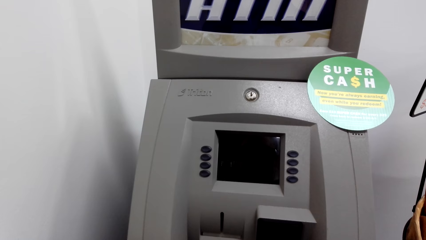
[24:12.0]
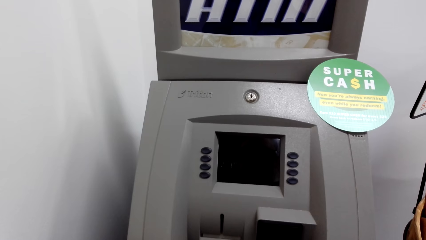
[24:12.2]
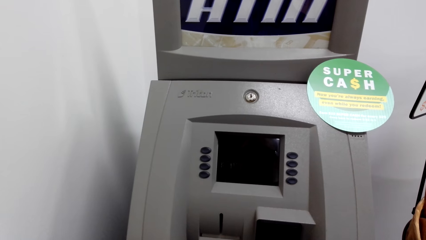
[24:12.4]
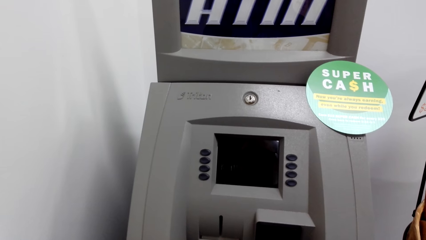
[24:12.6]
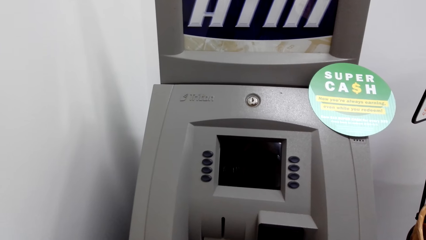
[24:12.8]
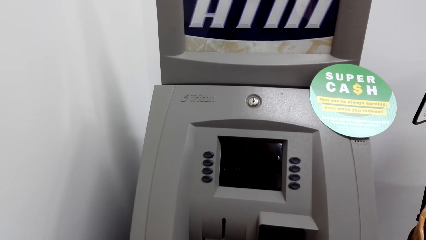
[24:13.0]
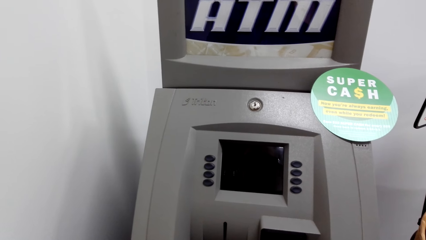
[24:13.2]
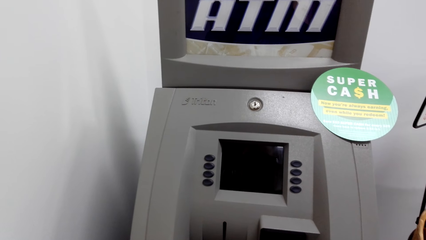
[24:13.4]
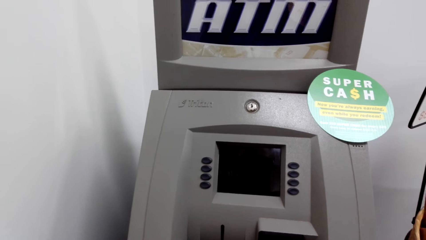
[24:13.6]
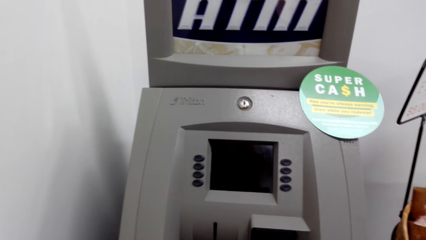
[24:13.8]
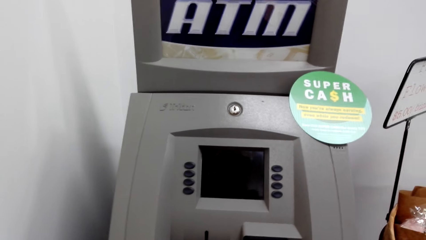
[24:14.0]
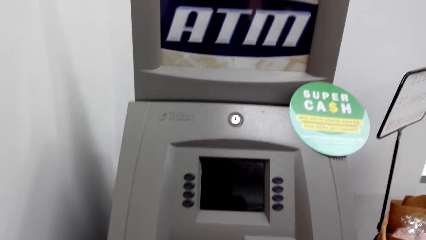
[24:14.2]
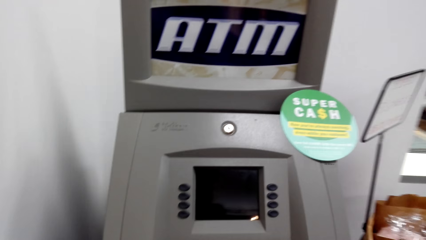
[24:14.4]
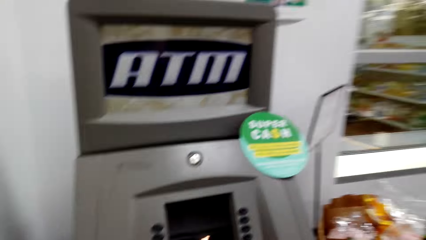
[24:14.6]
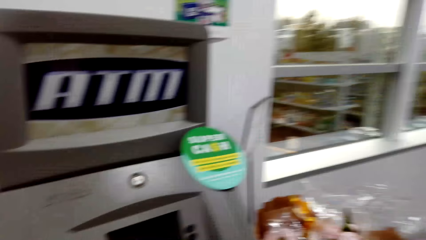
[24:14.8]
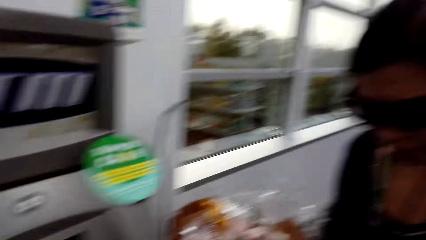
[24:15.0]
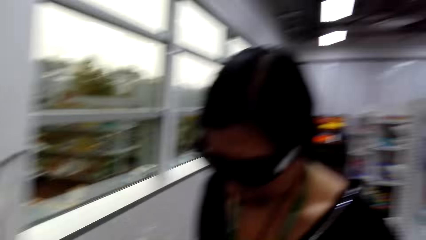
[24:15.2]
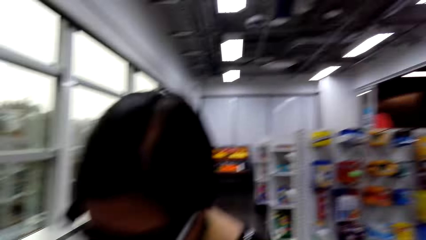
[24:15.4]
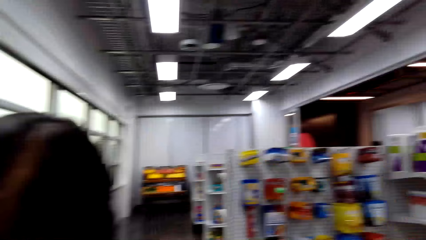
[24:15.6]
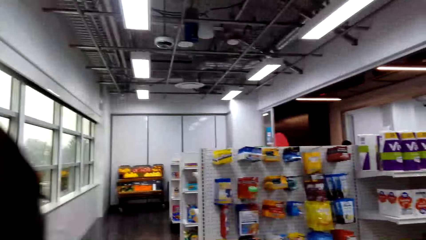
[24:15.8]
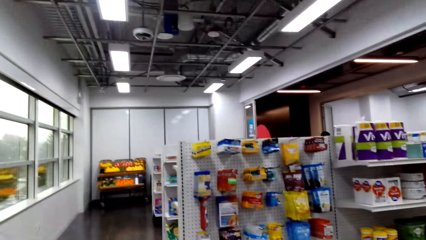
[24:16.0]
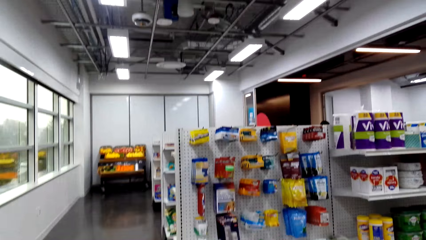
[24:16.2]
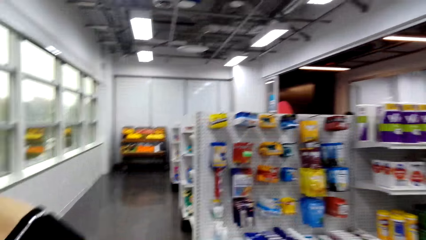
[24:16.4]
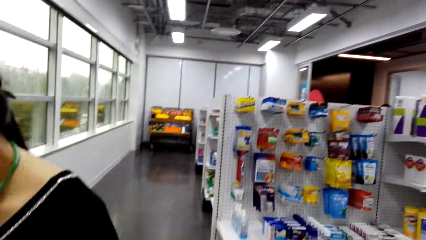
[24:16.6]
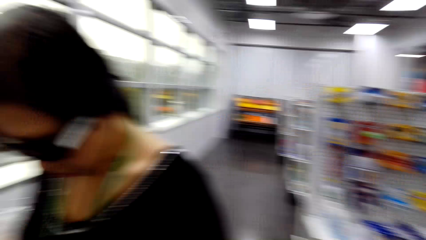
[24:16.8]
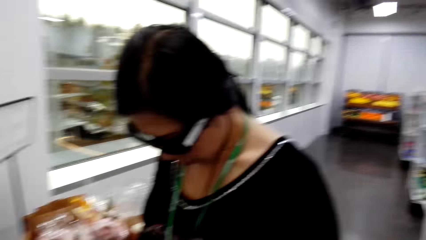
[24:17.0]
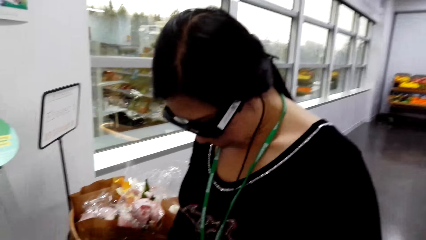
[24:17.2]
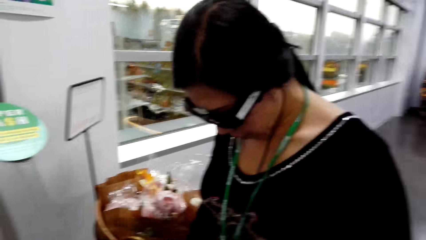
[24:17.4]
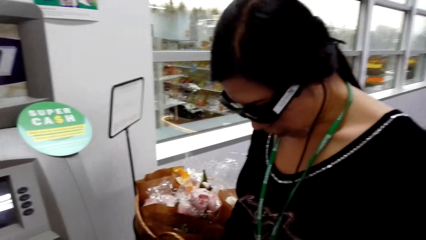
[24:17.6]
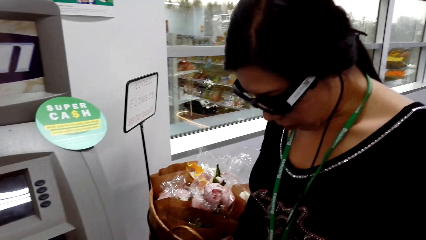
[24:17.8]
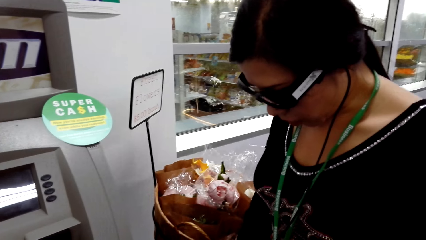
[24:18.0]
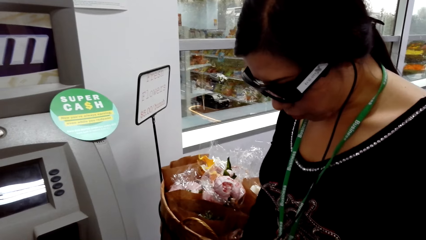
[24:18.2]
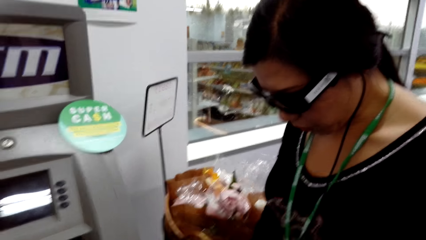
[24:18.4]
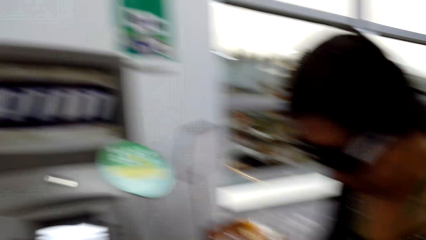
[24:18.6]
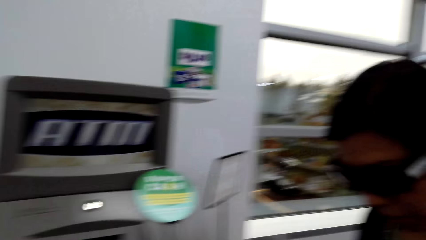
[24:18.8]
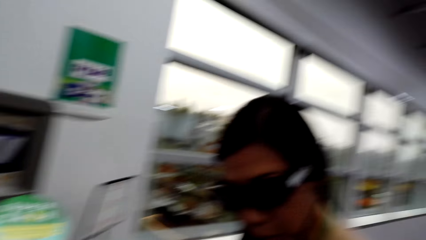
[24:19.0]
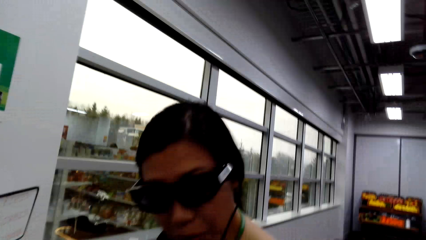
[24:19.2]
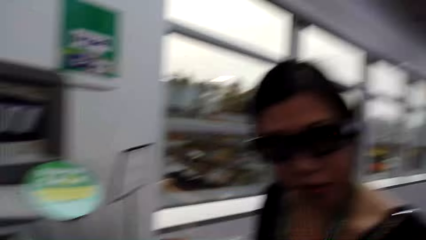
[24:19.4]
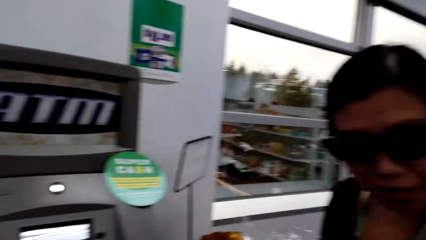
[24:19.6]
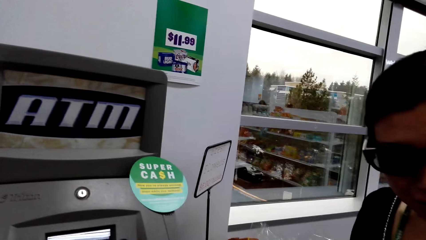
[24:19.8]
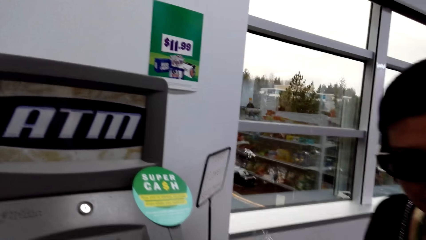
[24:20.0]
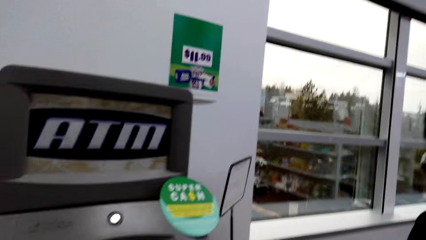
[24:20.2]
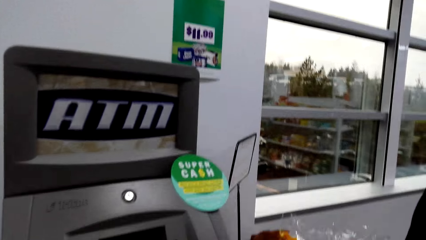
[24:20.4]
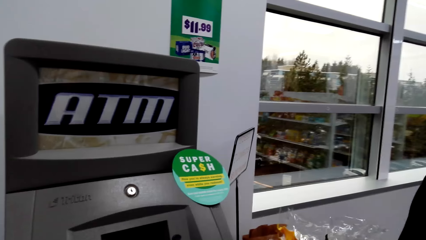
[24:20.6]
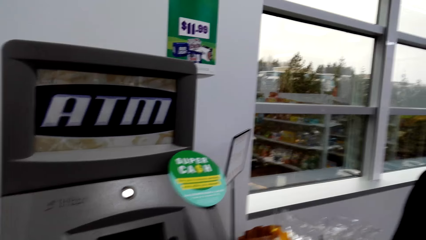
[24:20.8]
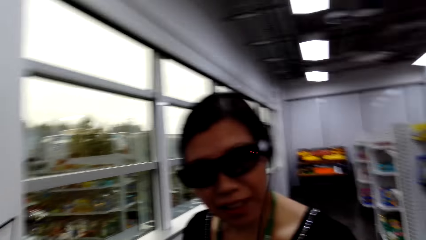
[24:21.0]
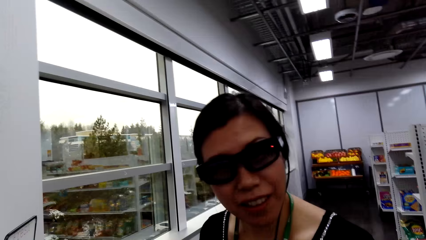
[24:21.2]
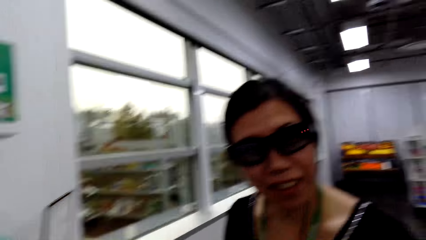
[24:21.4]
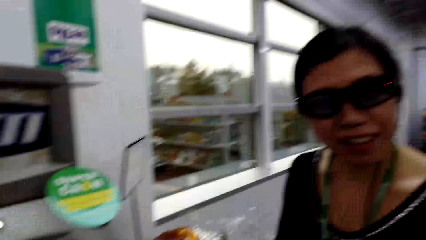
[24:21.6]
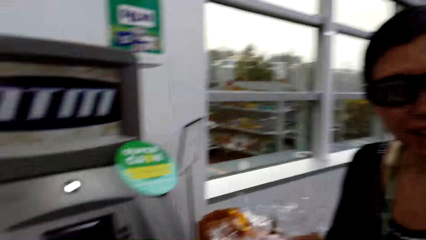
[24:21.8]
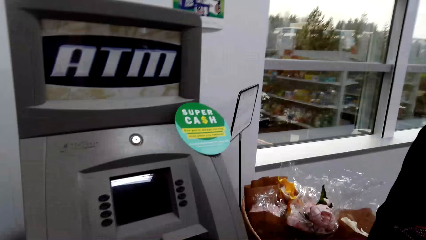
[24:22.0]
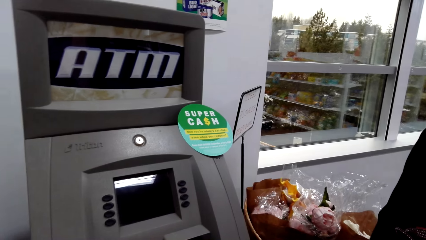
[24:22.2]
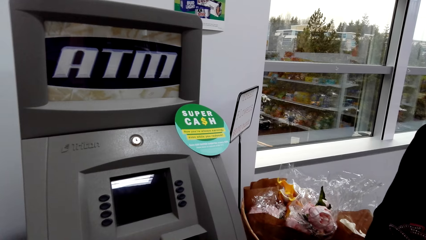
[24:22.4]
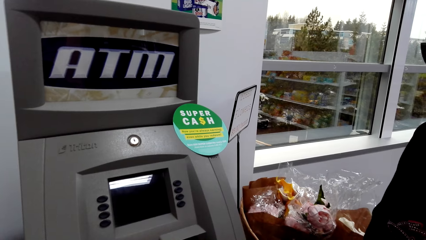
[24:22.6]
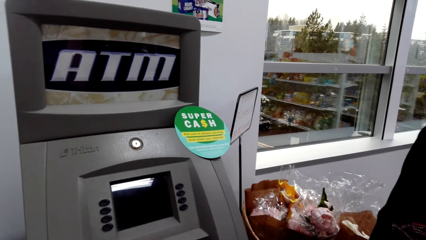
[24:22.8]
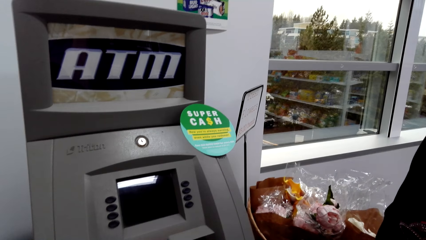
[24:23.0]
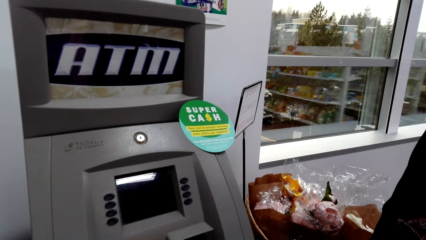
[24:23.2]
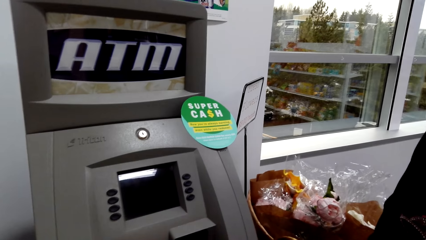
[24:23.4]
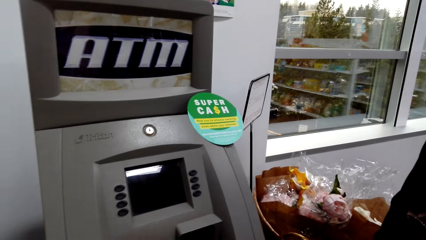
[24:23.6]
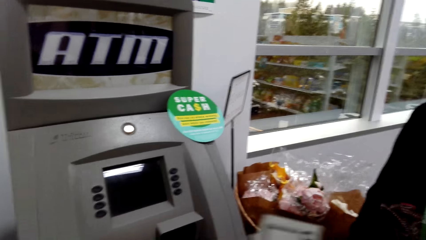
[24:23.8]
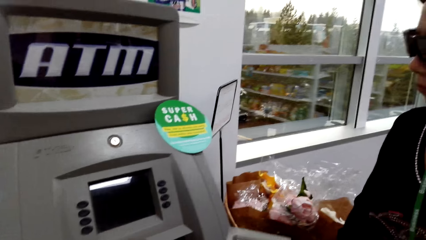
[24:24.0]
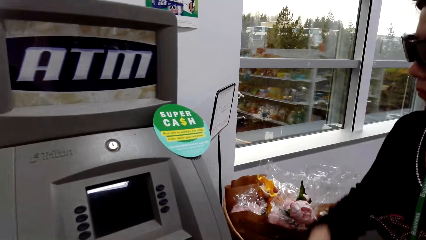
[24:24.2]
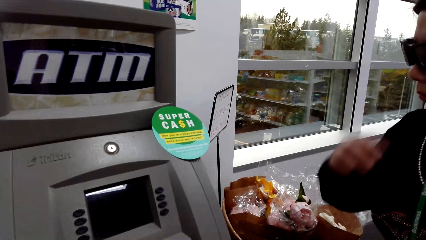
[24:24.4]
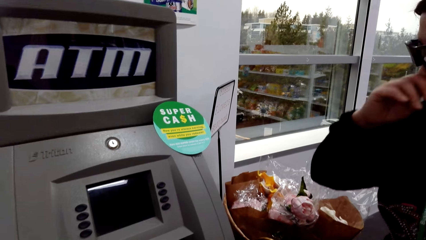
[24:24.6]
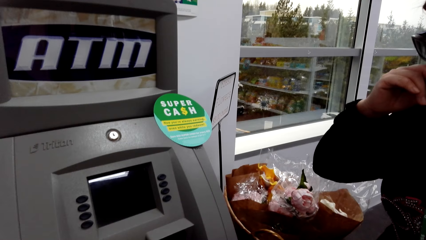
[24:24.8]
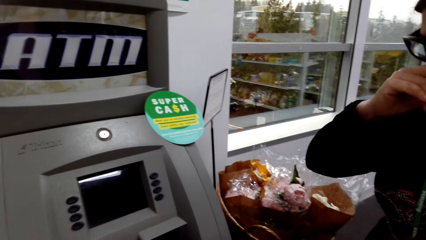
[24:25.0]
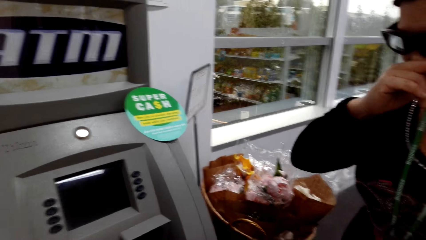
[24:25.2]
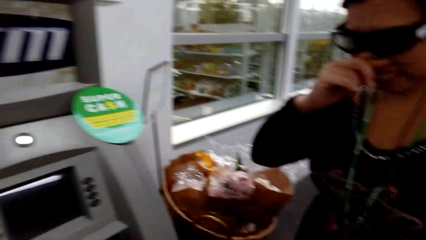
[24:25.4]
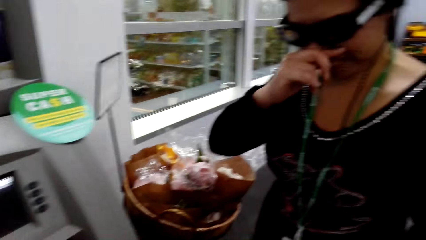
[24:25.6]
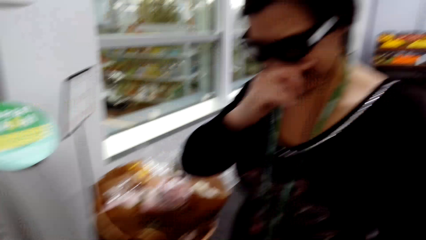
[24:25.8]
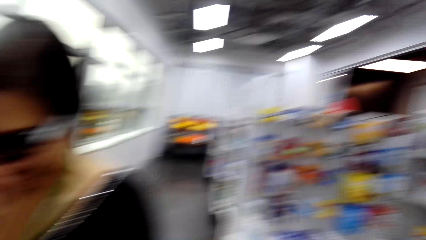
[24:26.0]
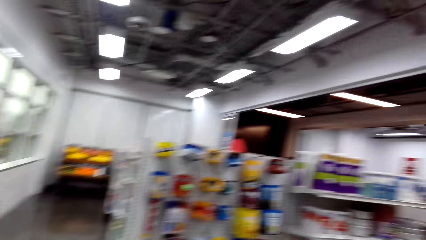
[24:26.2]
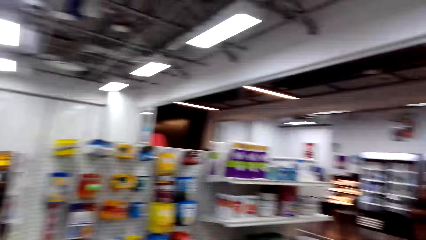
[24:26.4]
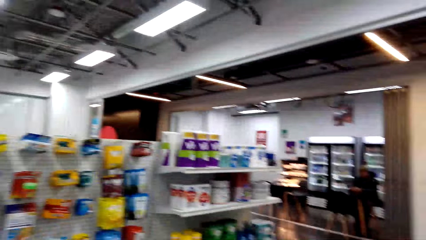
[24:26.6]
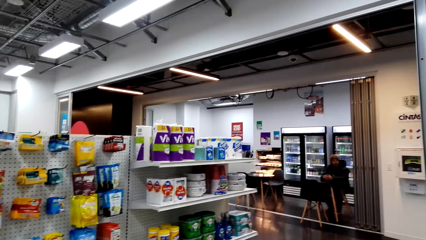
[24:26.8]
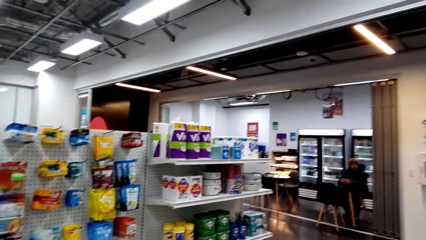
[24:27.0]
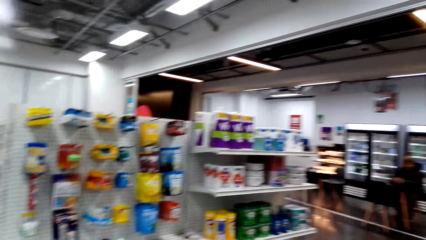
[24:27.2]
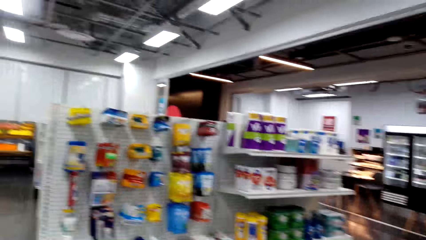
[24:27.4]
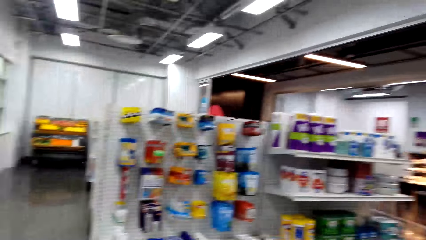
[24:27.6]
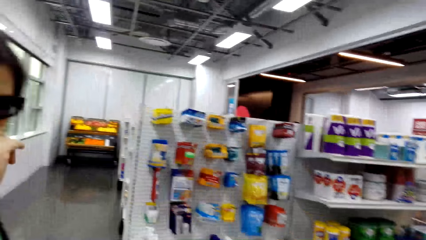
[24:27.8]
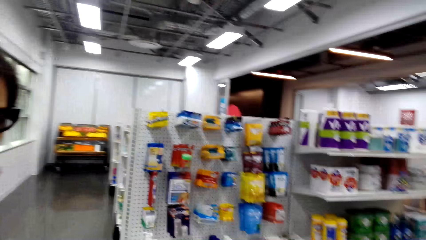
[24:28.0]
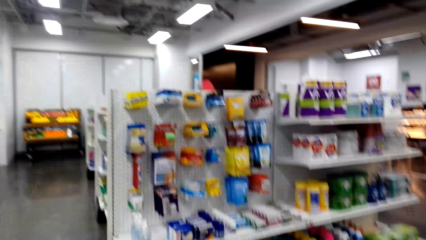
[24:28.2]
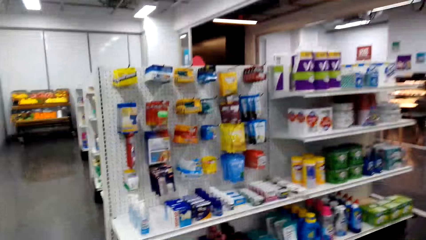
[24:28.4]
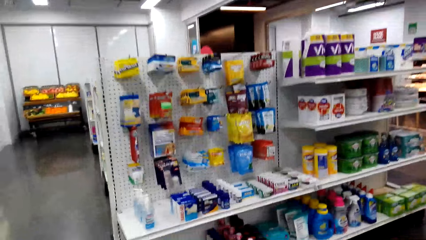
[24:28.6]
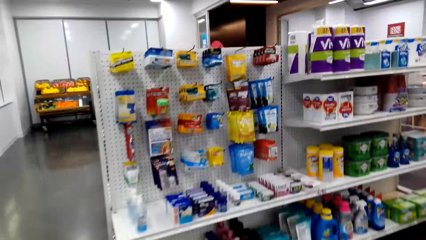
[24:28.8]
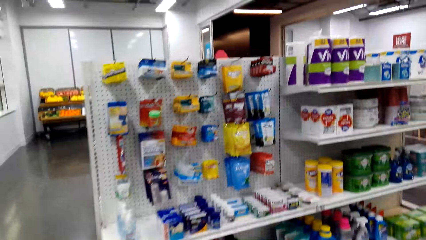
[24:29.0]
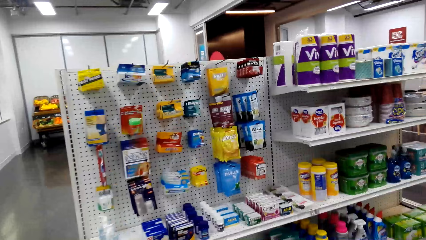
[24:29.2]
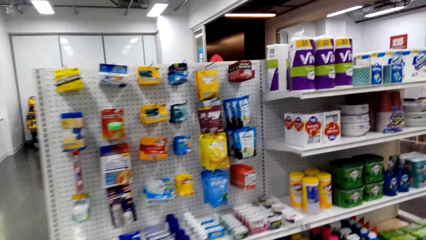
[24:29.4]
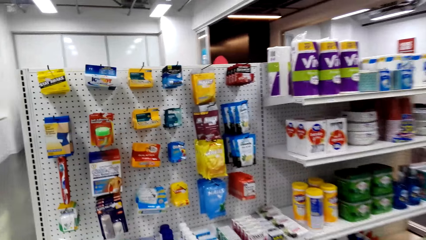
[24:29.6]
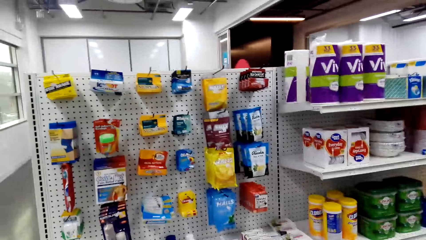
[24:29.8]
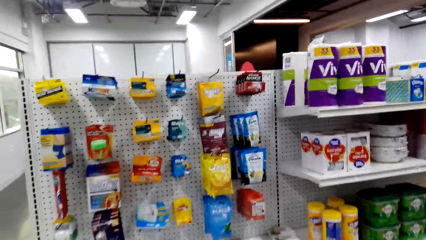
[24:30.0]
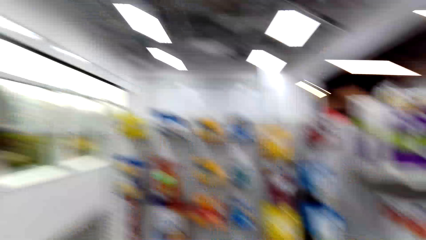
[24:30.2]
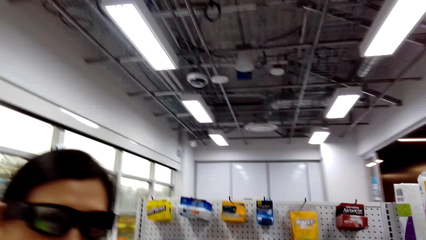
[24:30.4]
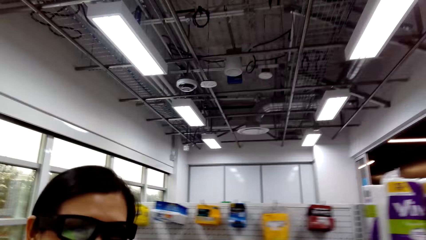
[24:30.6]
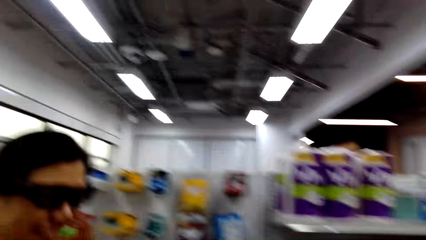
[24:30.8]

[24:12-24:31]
The camera wearer looks around the shop. They stare at a person. They look around the shop. They stare at the ATM machine. They look around the shop. They walk around the shop.
